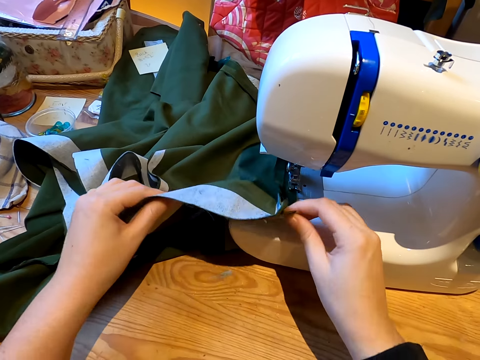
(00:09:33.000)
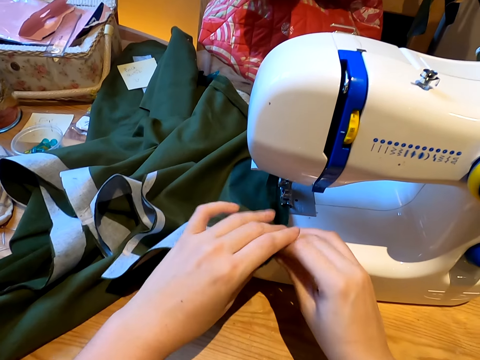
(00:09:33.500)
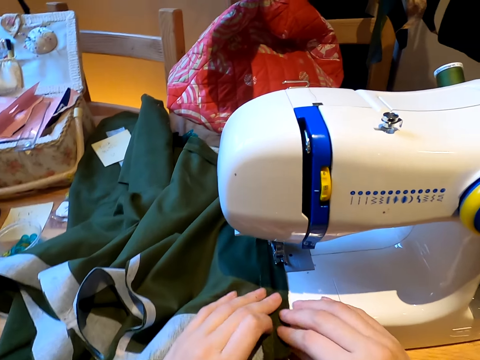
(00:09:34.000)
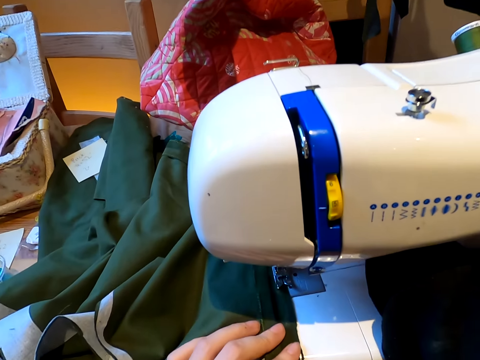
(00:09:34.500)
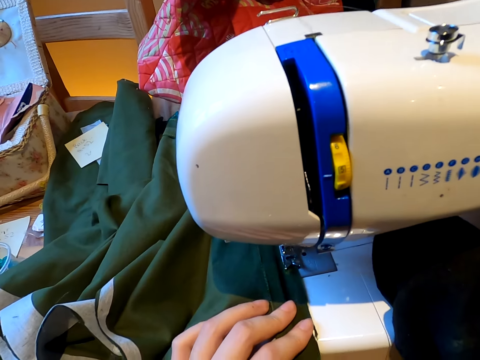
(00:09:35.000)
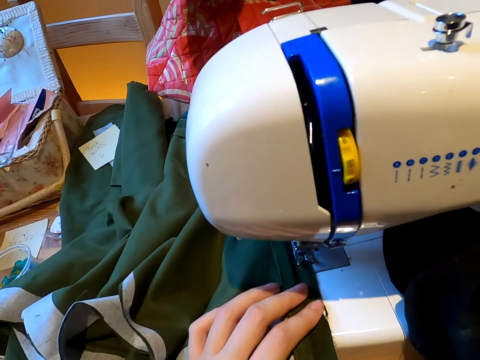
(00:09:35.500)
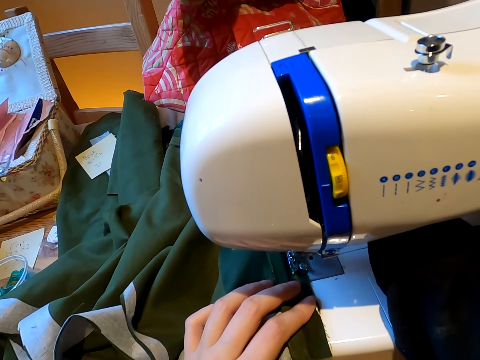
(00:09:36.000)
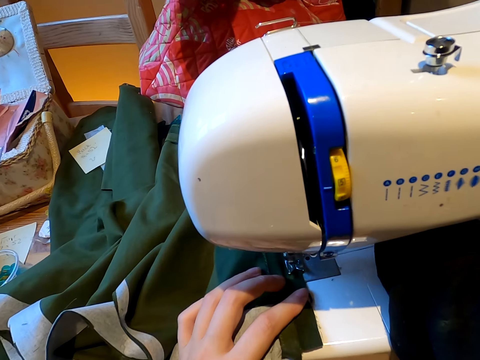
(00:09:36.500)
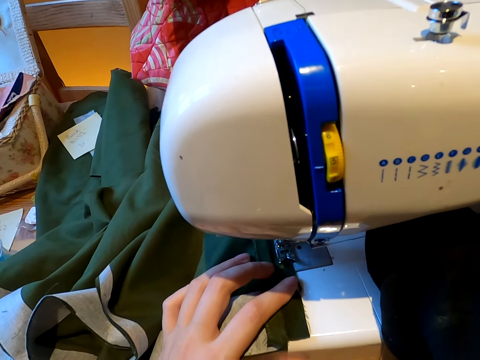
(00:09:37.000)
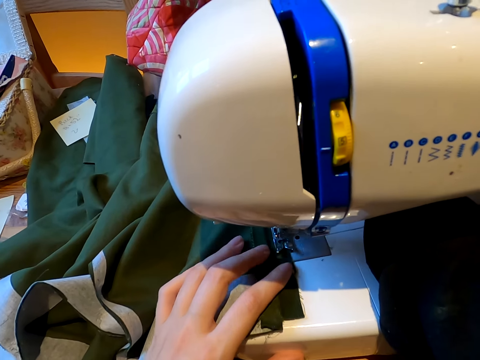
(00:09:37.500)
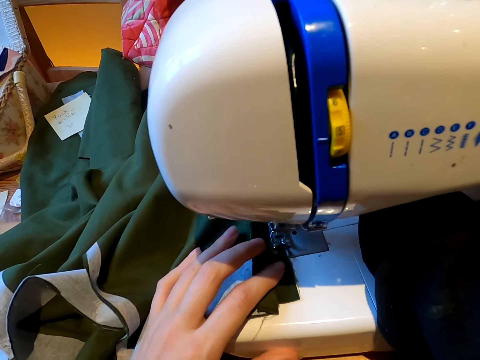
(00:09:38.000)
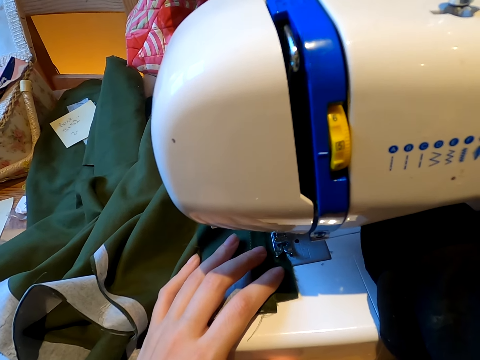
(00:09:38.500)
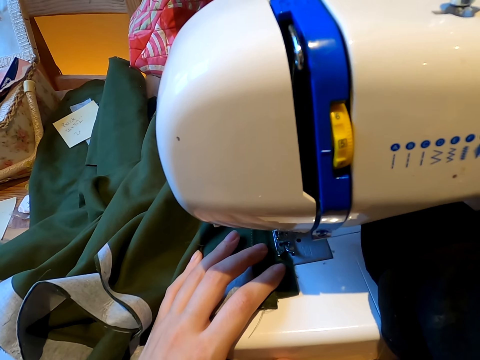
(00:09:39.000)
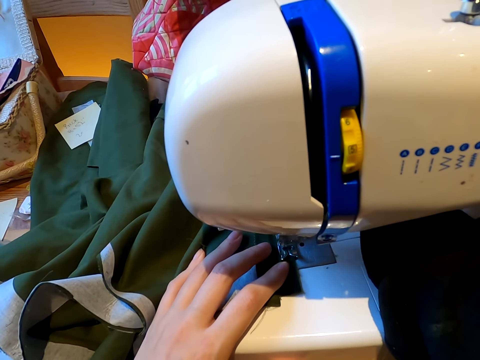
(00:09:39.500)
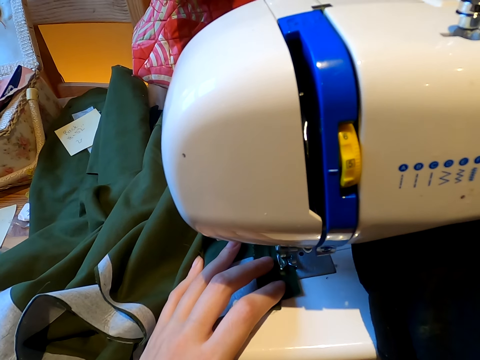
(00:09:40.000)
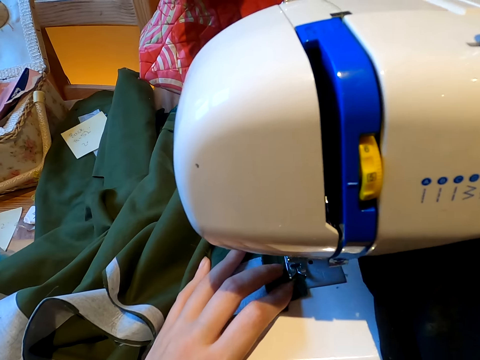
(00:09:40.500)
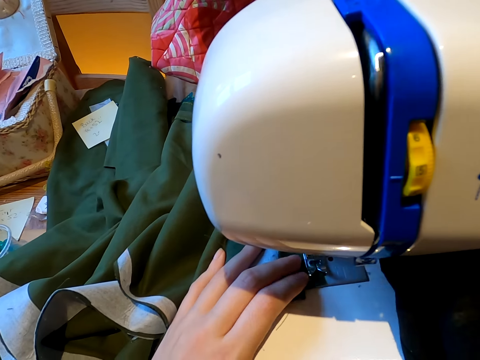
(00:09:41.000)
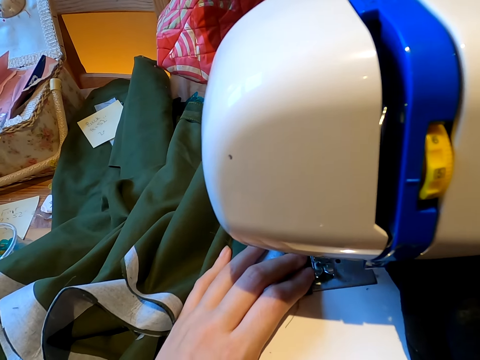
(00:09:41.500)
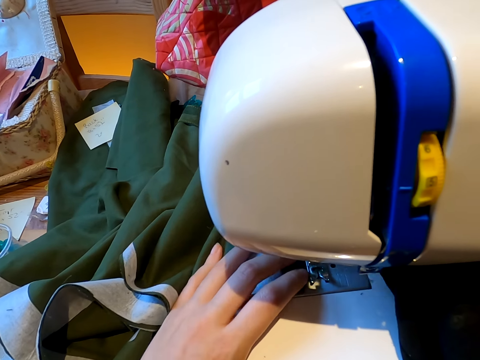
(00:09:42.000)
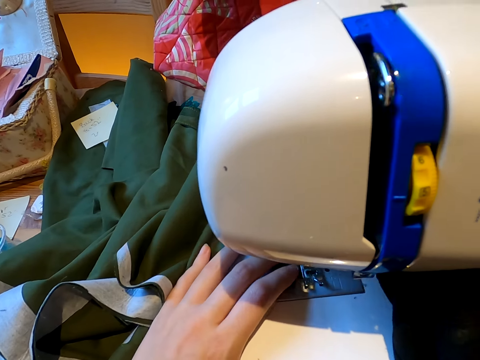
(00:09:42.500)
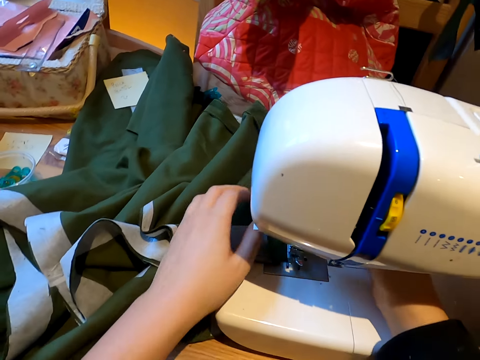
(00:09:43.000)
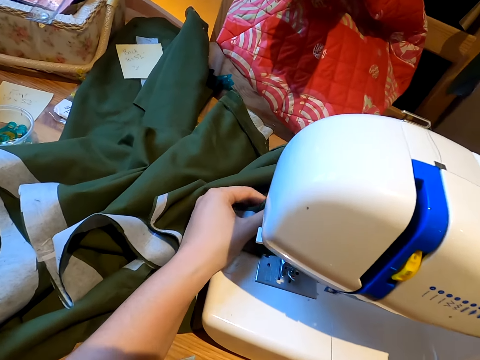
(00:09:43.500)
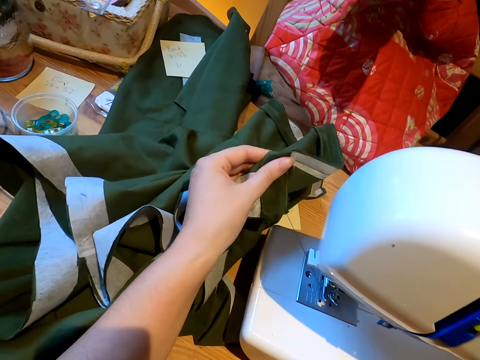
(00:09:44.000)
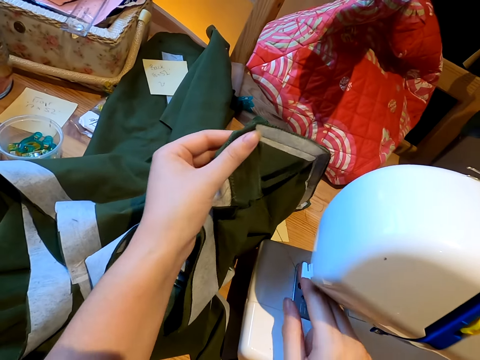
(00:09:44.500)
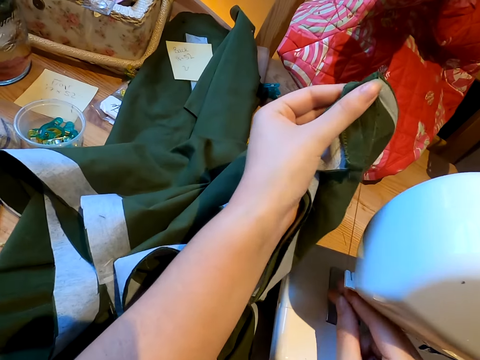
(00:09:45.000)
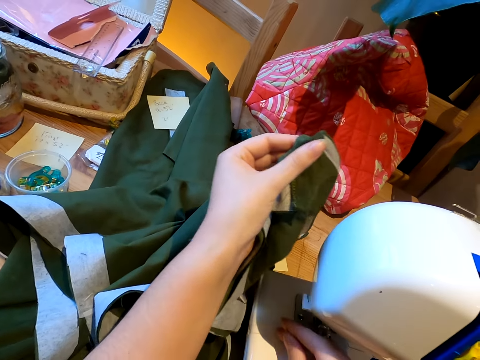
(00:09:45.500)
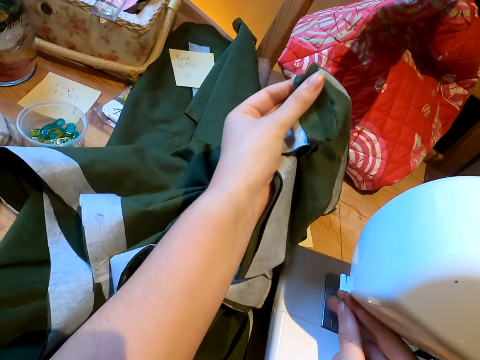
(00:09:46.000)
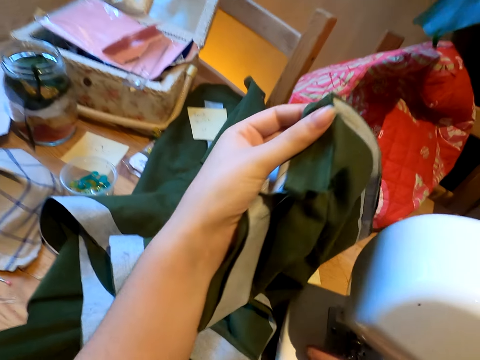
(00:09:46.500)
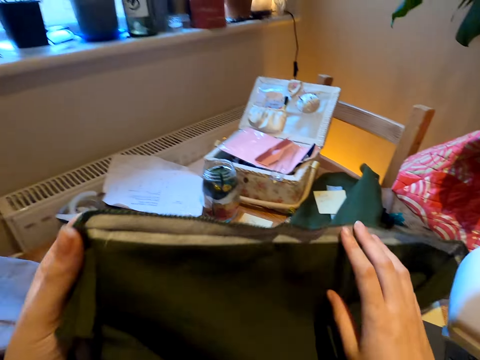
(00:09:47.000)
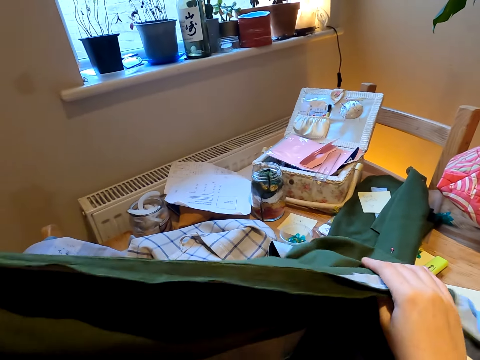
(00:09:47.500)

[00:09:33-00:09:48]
The camera wearer holds the cloth. They remove the cloth from the sewing machine.

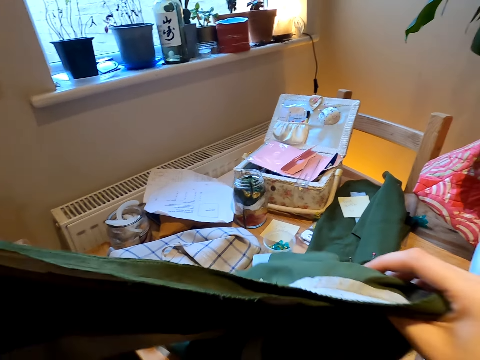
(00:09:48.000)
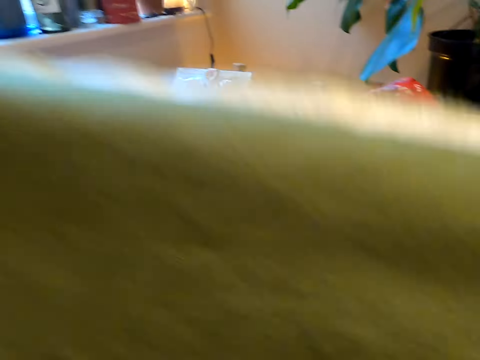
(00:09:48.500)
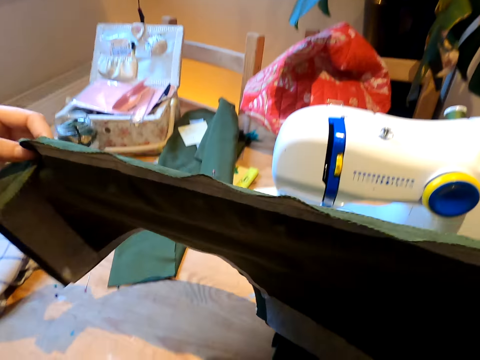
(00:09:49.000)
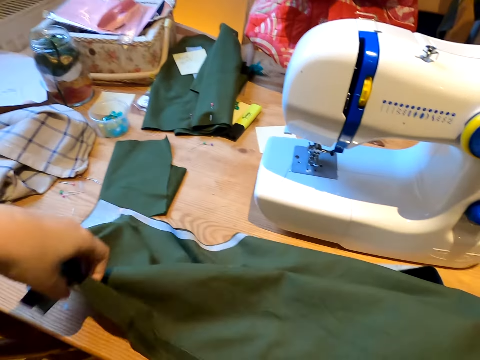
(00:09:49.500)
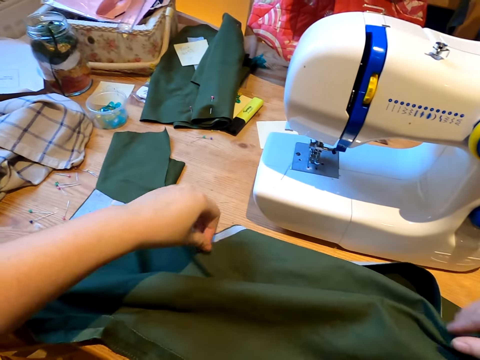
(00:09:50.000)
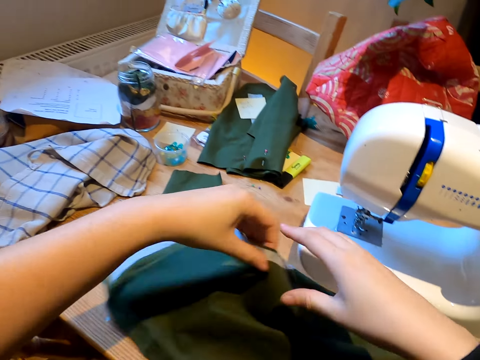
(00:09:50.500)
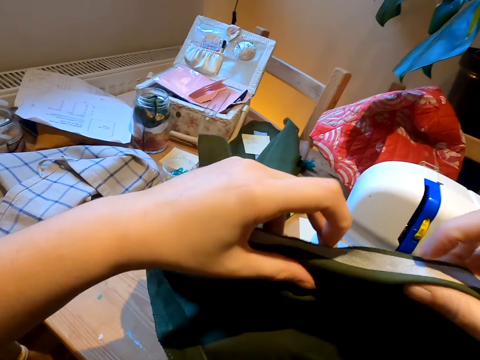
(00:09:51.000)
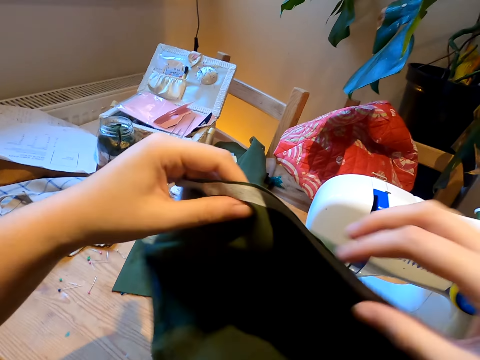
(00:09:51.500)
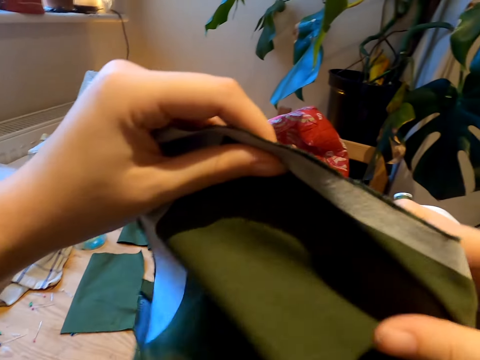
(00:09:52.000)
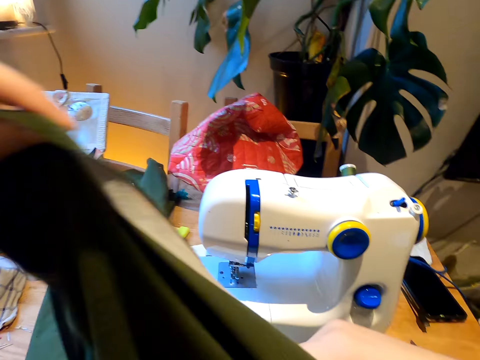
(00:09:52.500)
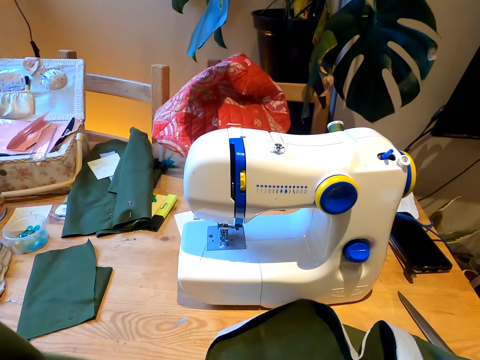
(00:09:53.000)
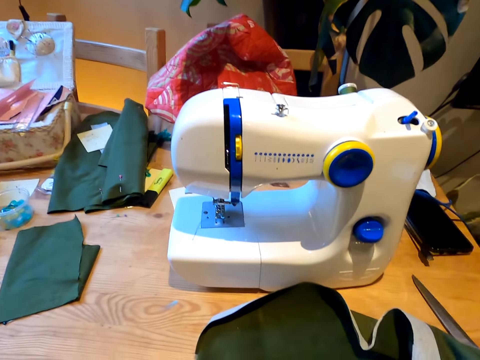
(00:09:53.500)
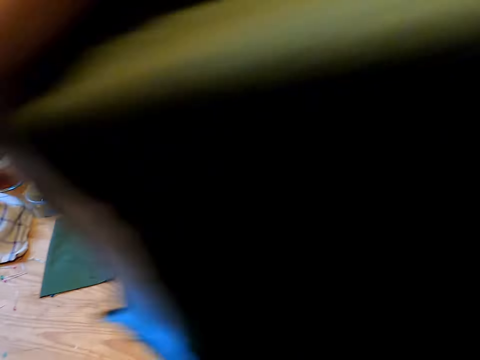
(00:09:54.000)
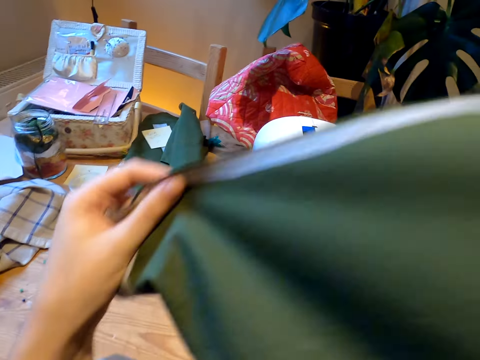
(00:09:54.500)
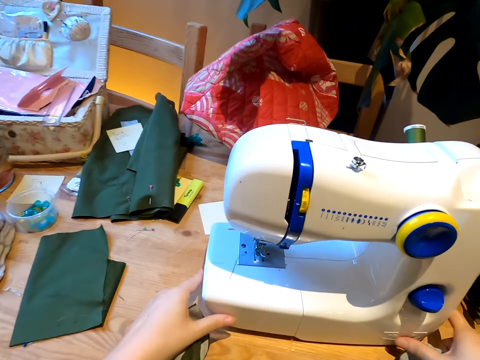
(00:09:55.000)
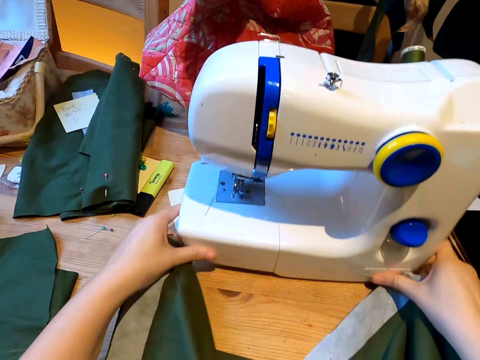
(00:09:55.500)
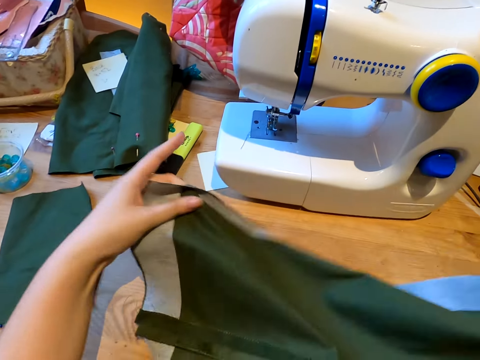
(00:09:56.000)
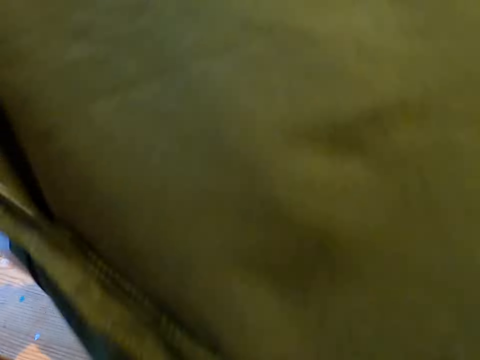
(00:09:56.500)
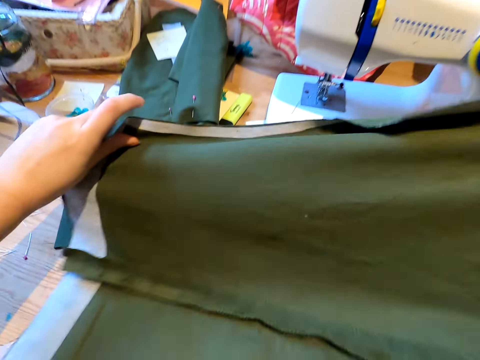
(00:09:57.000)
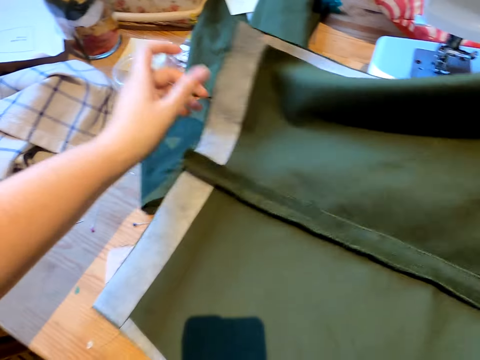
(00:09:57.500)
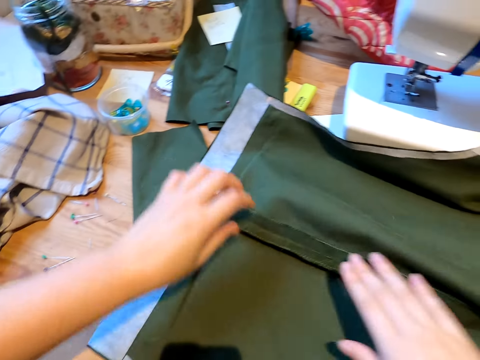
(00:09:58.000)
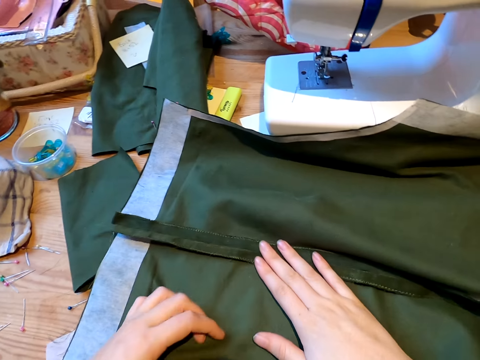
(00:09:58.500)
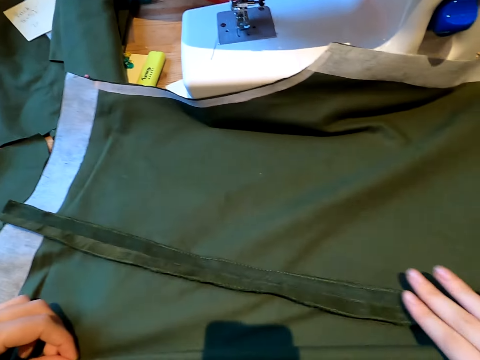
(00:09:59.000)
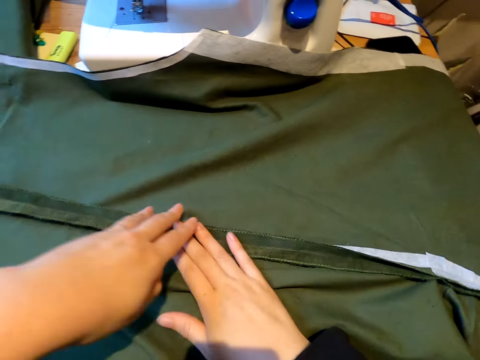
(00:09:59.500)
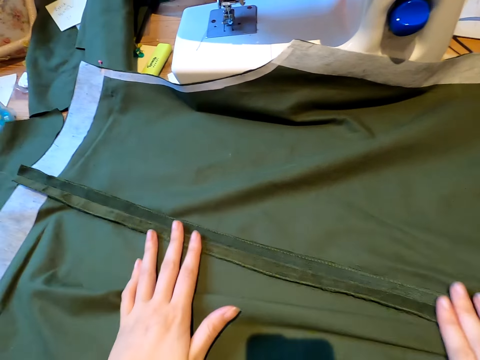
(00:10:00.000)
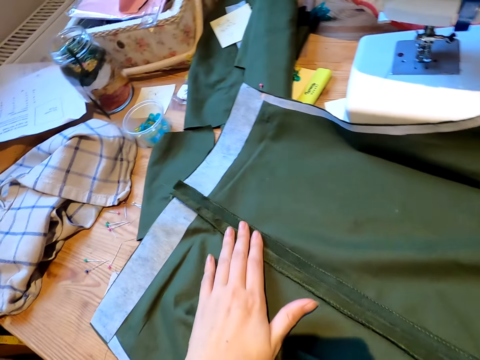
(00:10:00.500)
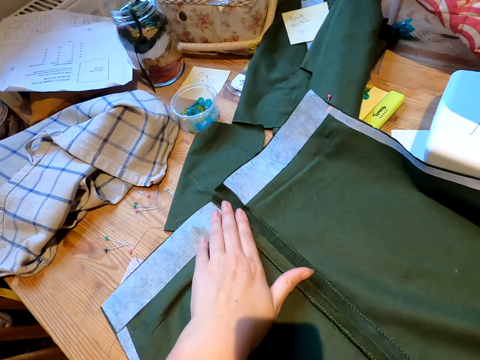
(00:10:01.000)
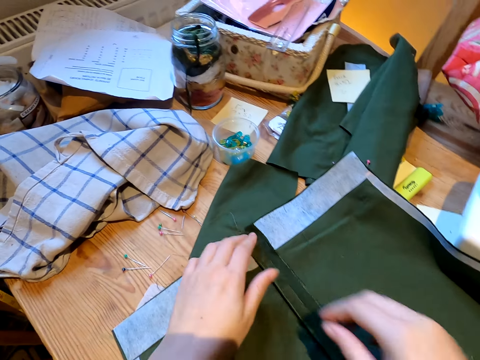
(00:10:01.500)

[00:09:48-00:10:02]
The camera wearer straightens the cloth with both hands. They push aside the sewing machine. They place the cloth on the table.
